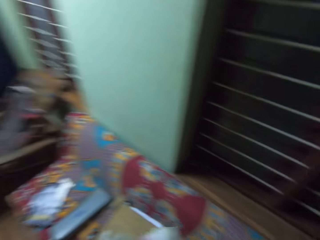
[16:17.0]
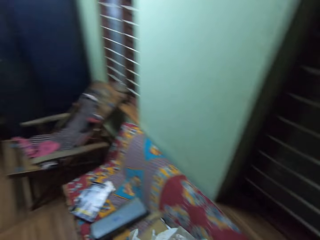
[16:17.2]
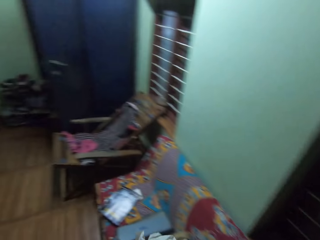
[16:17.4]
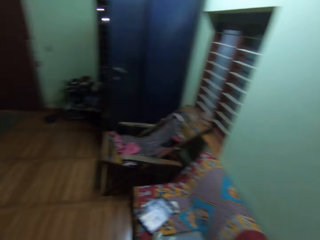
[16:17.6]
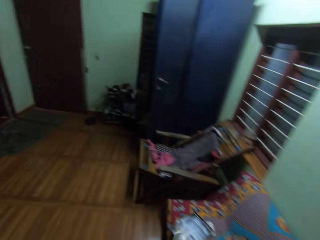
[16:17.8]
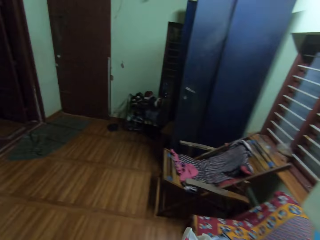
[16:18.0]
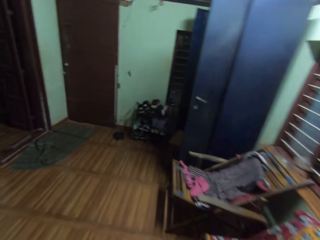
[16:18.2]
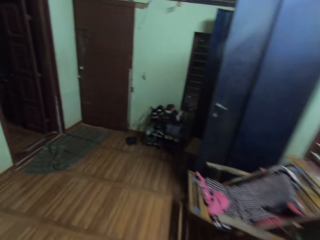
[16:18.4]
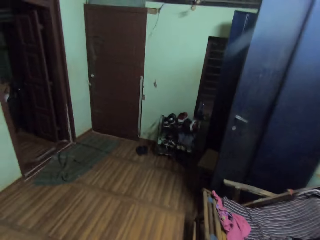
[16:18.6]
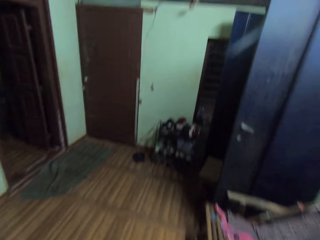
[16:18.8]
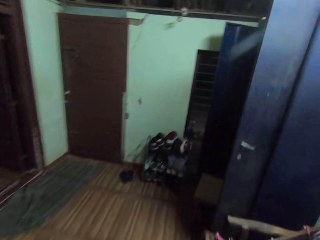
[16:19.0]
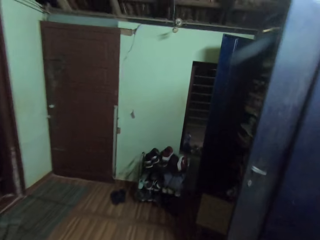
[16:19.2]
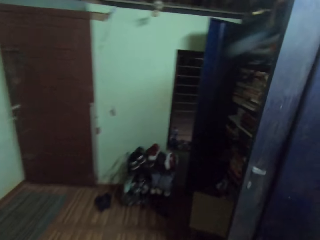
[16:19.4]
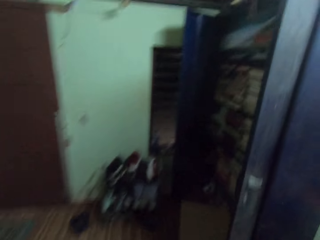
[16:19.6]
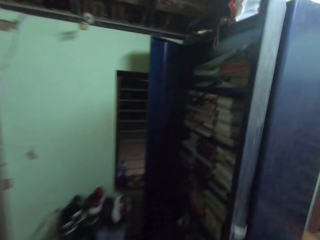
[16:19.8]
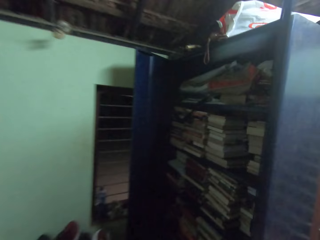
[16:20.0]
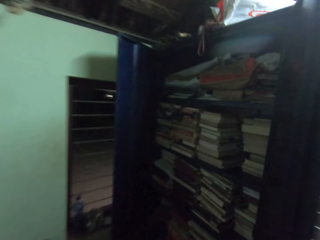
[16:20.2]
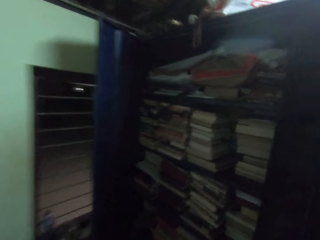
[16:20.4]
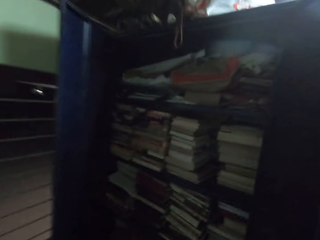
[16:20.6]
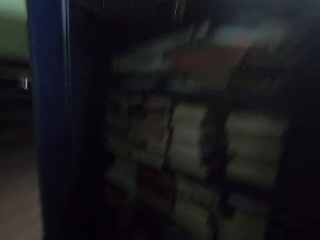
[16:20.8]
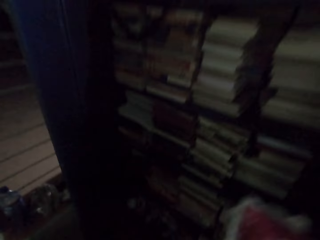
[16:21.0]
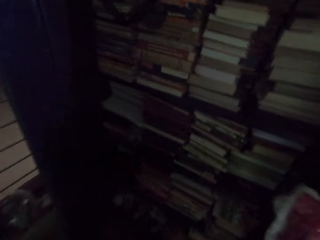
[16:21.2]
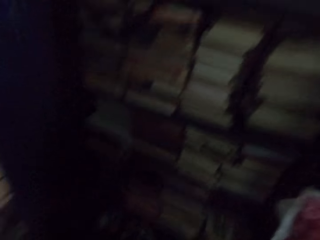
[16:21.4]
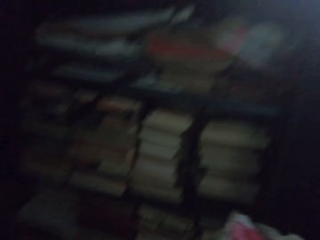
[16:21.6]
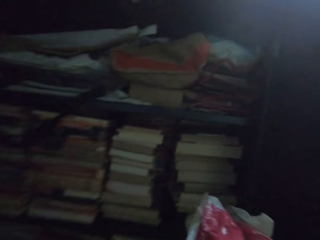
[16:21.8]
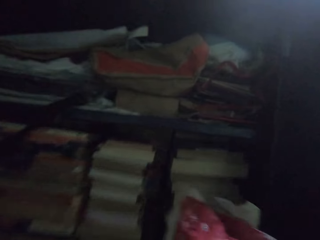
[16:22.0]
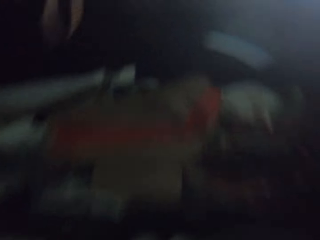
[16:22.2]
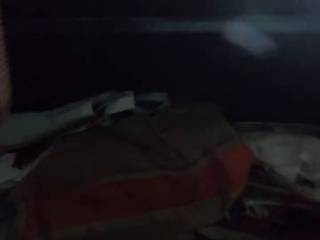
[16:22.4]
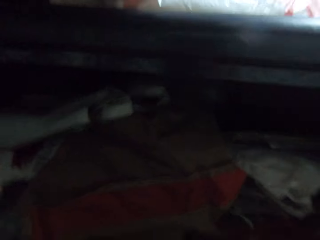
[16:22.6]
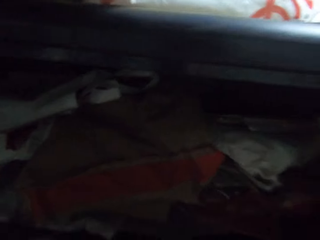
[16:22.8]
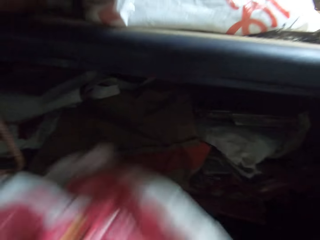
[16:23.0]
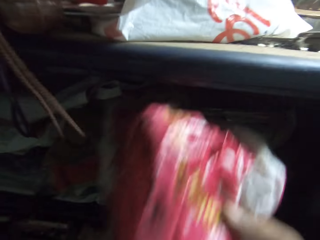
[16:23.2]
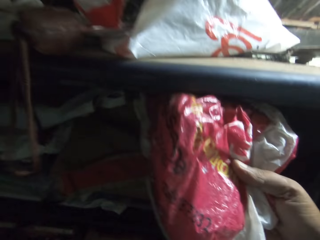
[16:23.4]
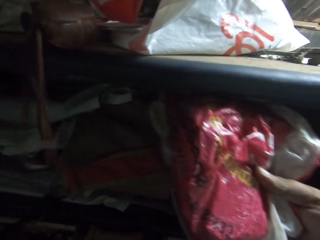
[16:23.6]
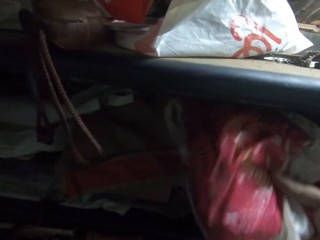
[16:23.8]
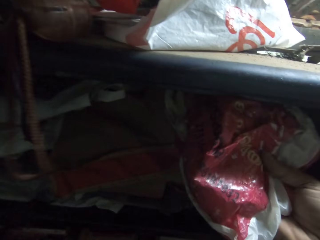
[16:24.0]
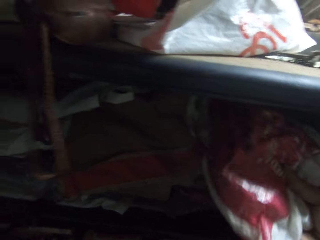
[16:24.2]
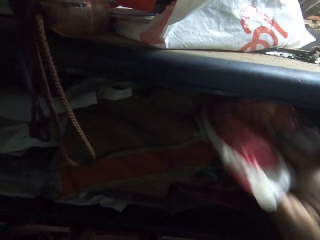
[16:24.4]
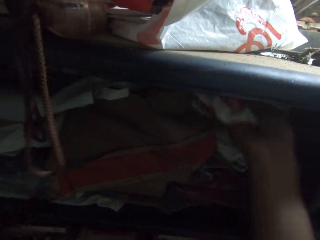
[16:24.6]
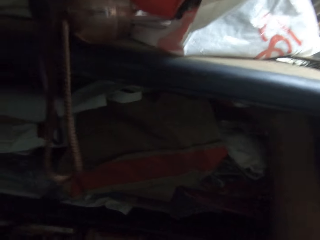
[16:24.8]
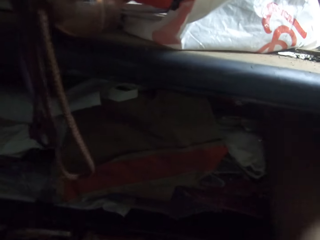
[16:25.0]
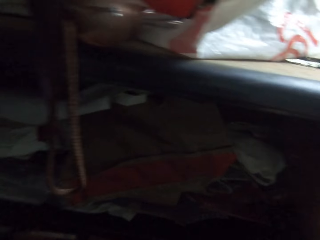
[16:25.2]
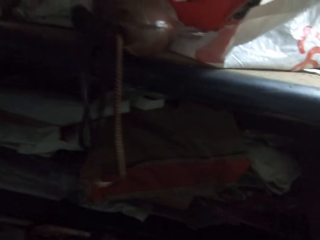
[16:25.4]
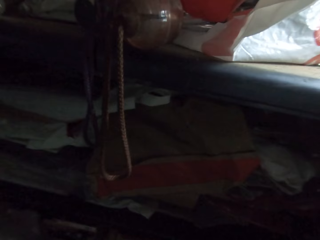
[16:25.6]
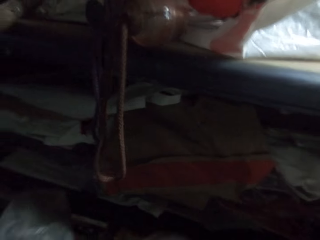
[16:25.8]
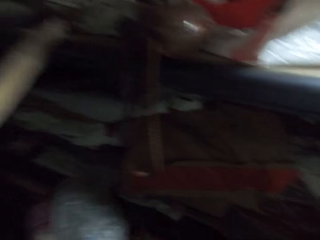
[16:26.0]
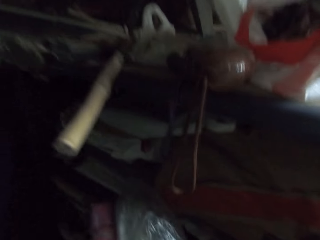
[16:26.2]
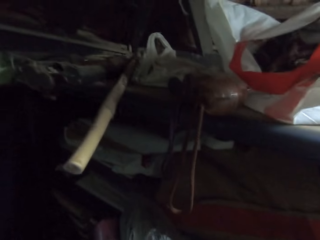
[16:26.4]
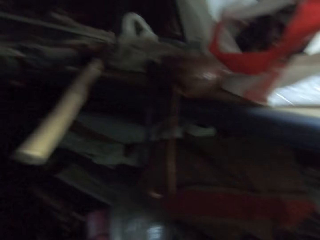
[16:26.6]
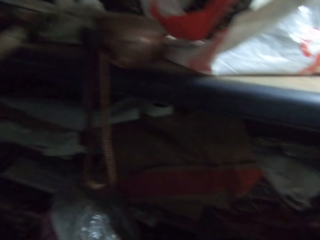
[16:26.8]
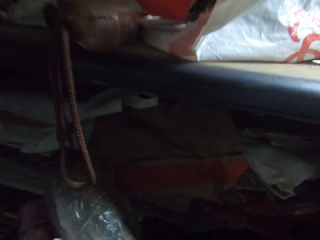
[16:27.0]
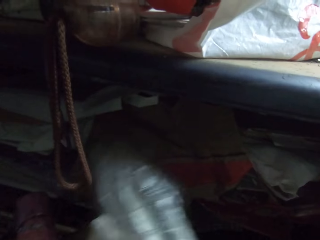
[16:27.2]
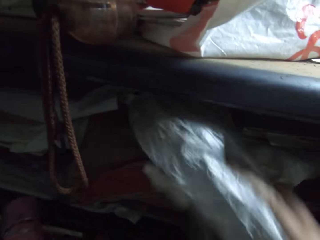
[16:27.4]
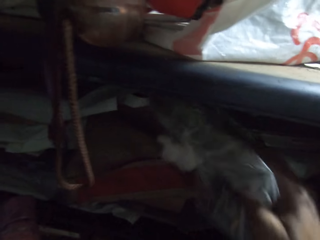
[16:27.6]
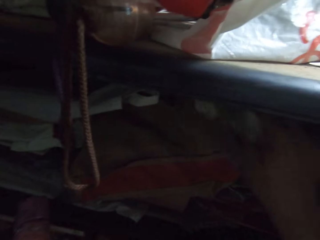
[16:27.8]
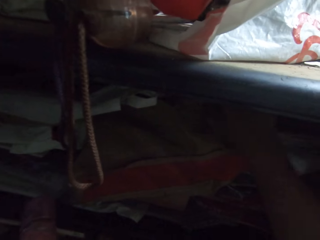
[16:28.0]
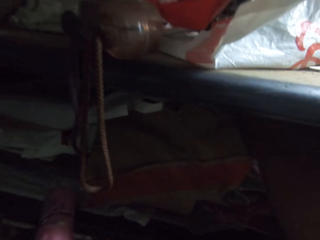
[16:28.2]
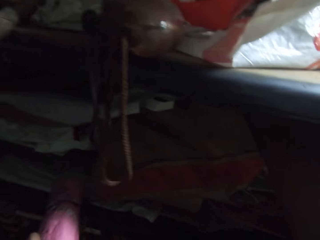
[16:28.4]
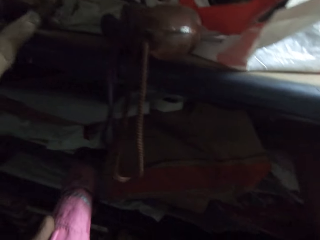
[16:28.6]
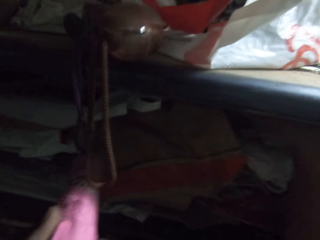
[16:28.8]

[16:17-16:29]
The camera wearer walks in the house. They put the polythene in the shelf.

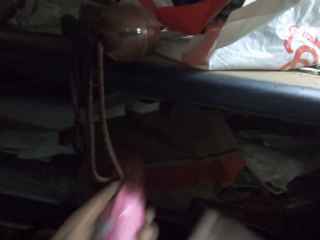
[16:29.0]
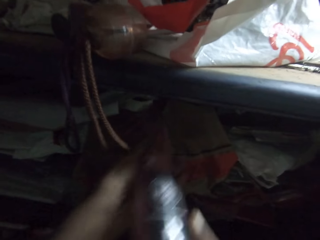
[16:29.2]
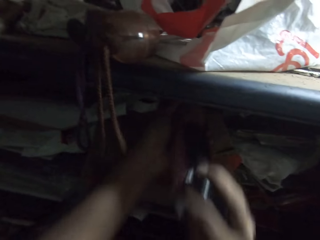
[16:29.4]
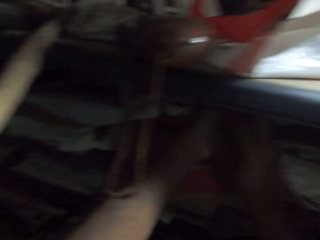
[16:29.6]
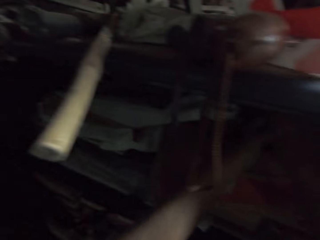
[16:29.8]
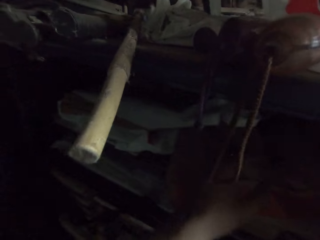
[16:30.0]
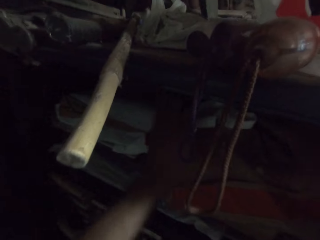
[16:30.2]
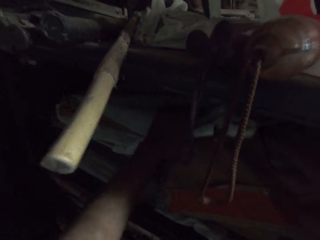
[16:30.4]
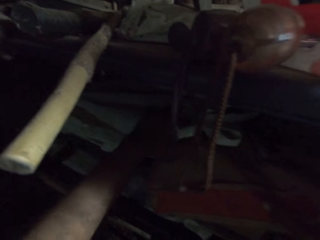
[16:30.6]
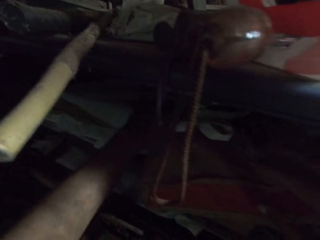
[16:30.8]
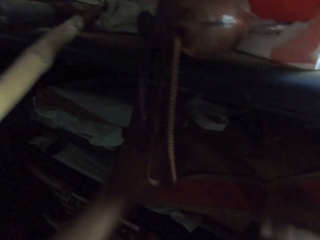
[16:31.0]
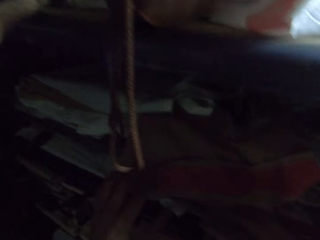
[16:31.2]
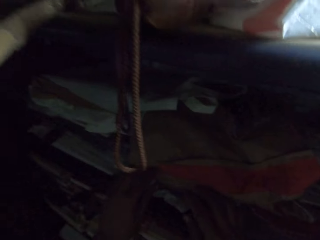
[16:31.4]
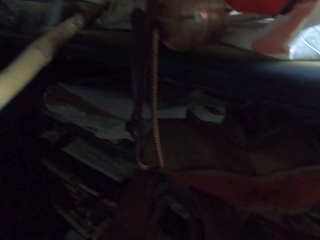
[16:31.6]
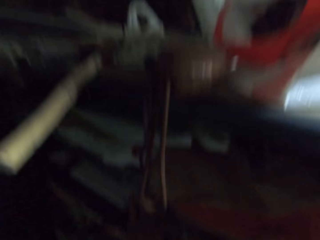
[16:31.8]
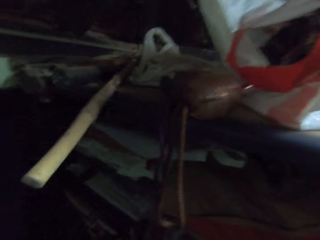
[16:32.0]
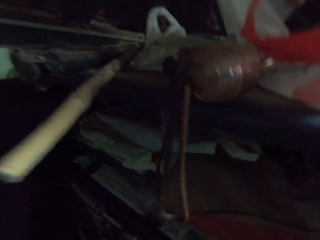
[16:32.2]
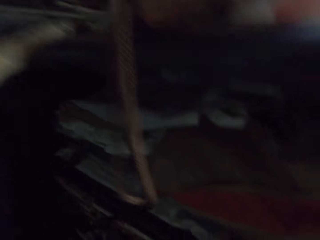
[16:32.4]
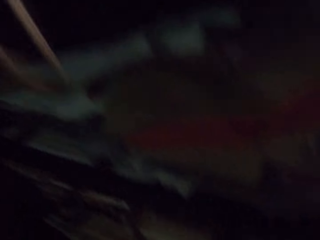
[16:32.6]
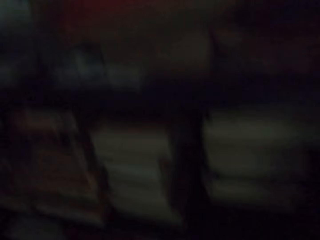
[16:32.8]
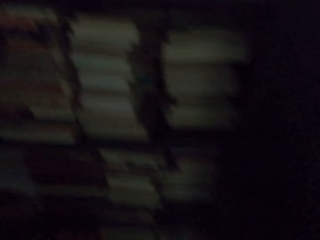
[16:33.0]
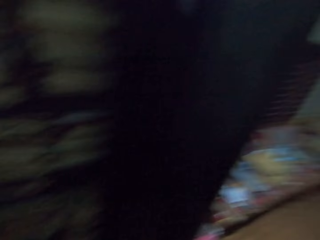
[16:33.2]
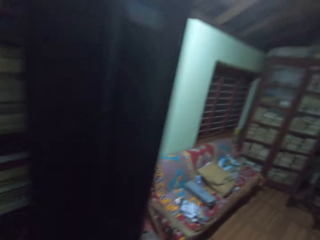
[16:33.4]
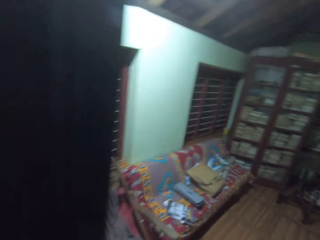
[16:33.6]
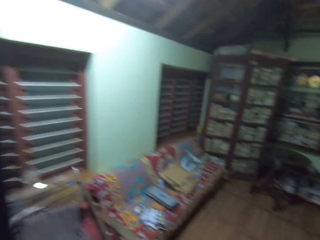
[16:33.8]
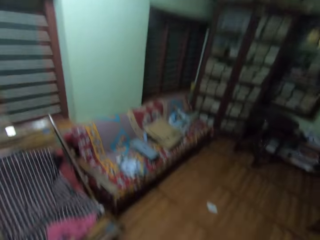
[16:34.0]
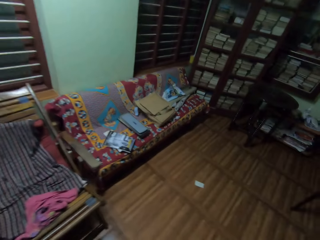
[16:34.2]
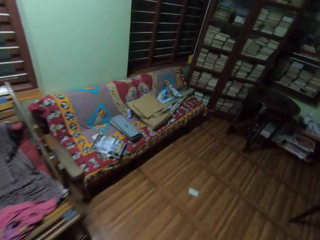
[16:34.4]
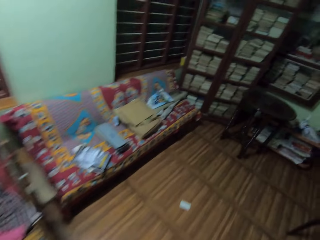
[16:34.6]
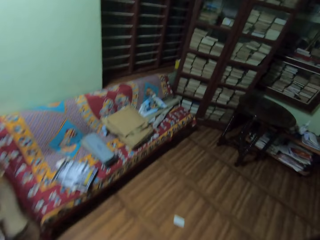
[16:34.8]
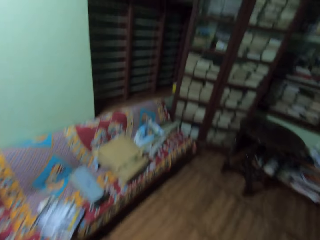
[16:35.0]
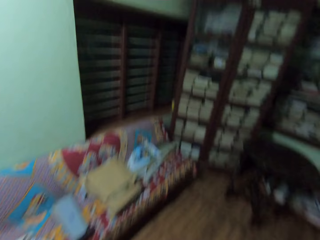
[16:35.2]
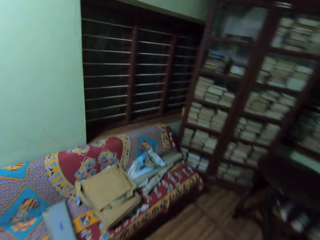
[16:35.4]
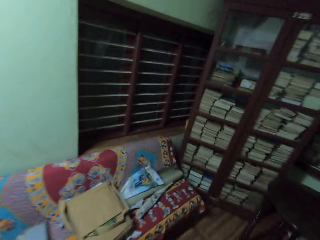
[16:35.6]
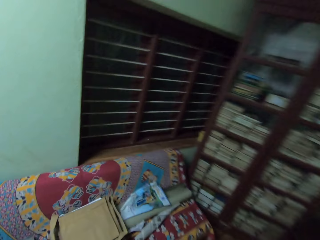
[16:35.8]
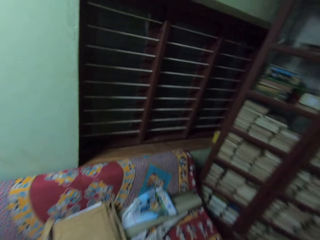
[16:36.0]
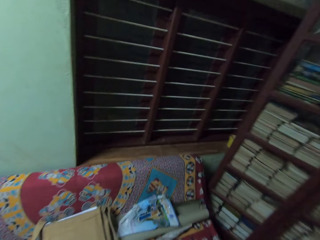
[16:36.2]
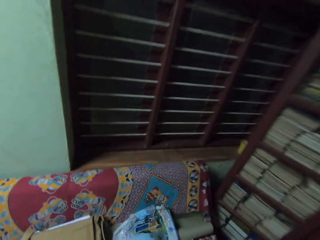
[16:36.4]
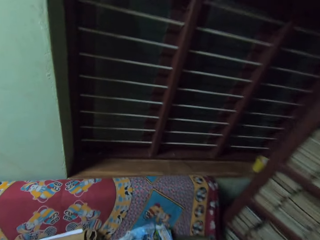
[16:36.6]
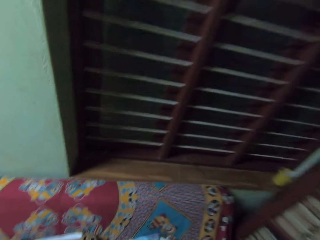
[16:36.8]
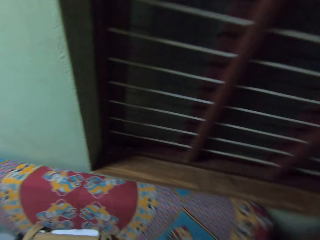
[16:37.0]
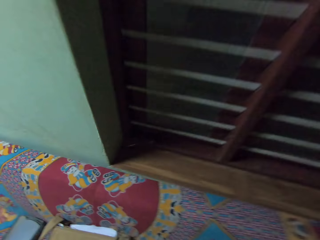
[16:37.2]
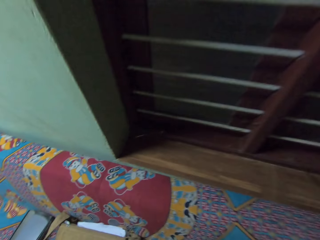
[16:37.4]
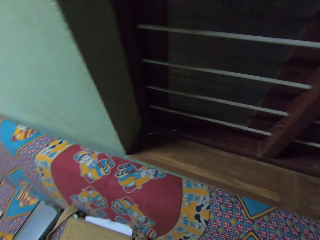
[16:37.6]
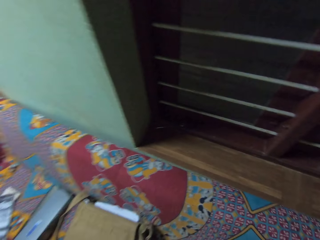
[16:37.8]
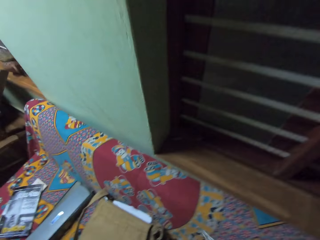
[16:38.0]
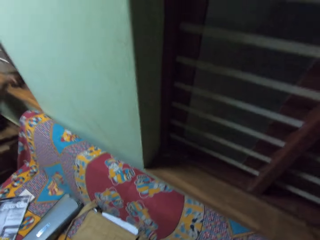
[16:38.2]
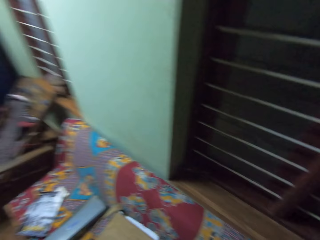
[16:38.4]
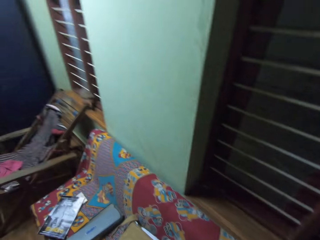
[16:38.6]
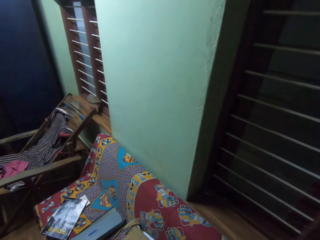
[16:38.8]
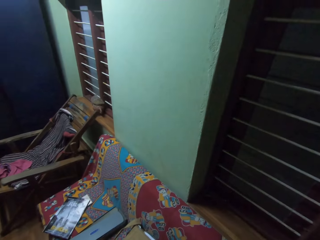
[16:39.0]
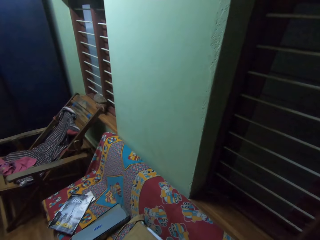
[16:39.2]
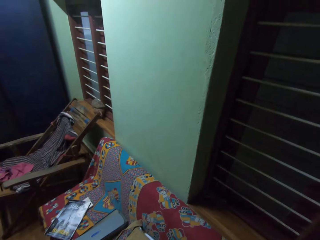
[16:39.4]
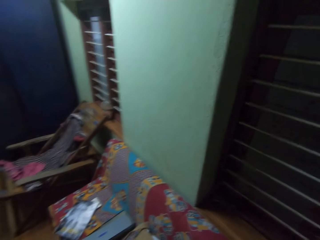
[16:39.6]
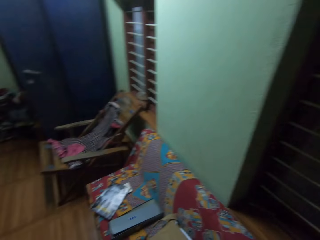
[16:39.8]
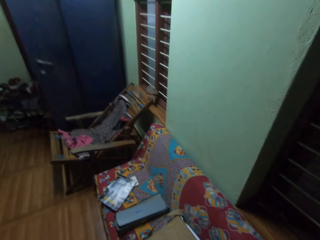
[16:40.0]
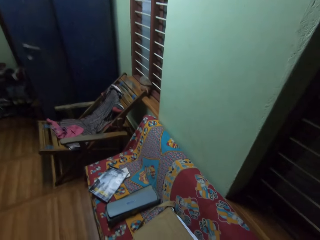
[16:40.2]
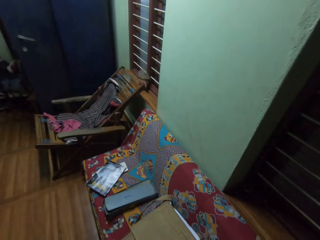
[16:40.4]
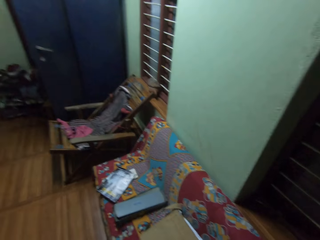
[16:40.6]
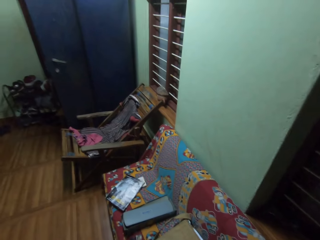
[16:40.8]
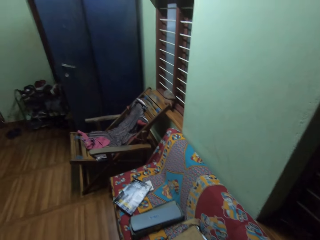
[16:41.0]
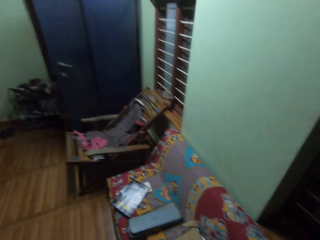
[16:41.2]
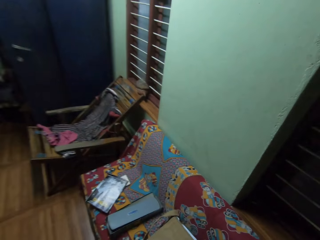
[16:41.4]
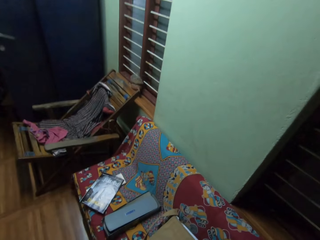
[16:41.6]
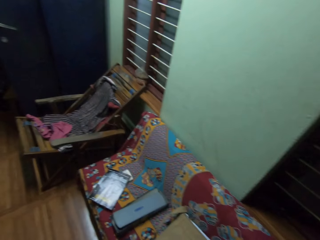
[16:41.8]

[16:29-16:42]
The camera wearer walks in the house.
